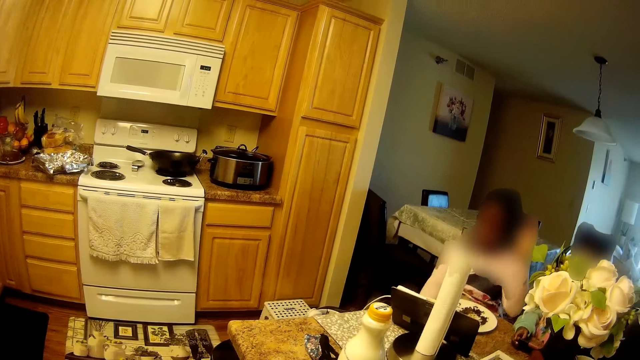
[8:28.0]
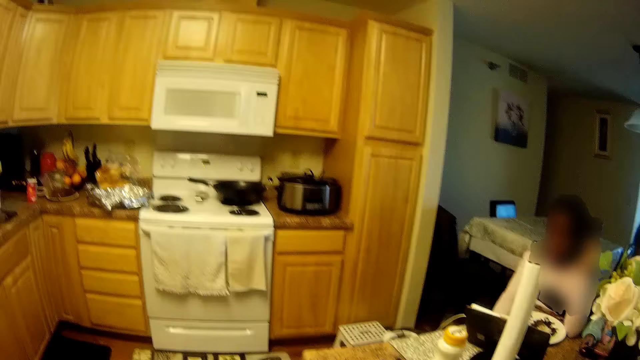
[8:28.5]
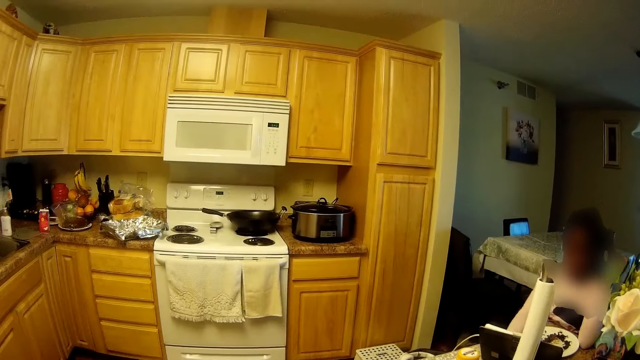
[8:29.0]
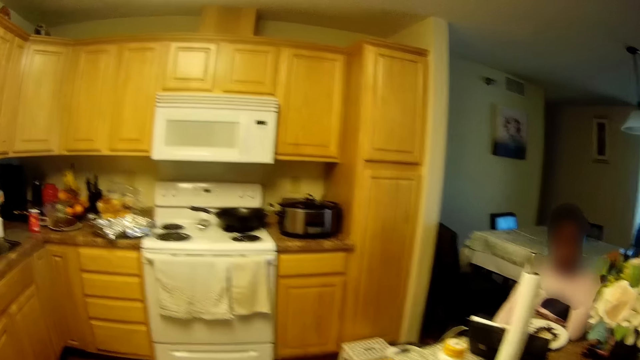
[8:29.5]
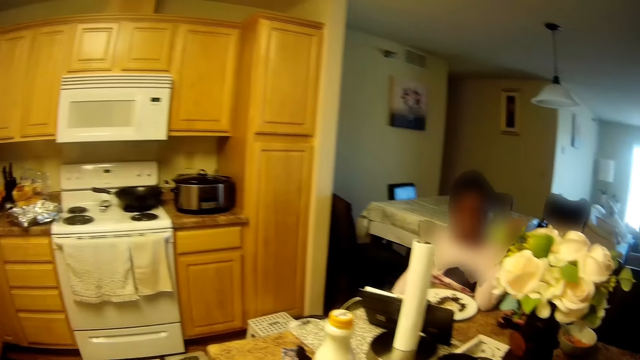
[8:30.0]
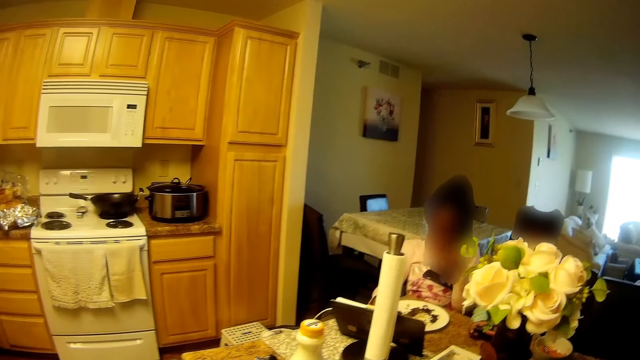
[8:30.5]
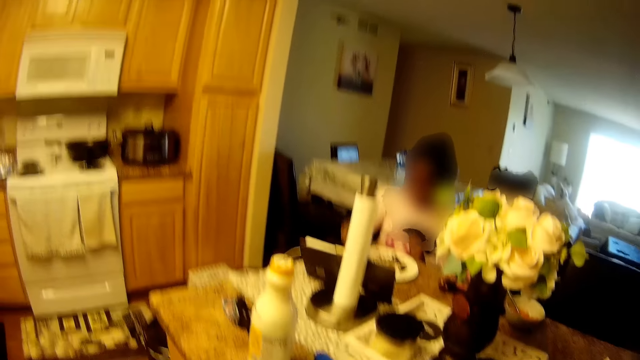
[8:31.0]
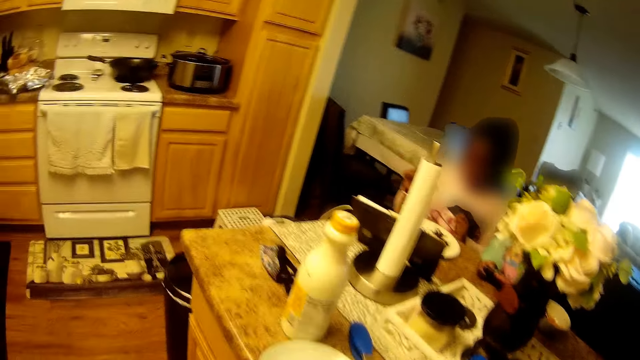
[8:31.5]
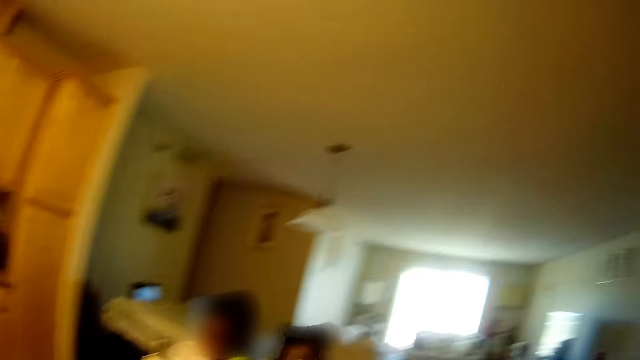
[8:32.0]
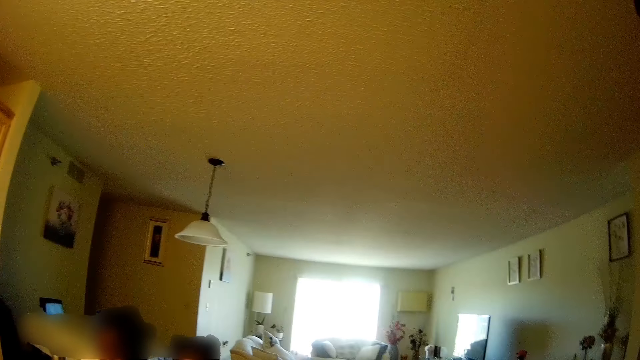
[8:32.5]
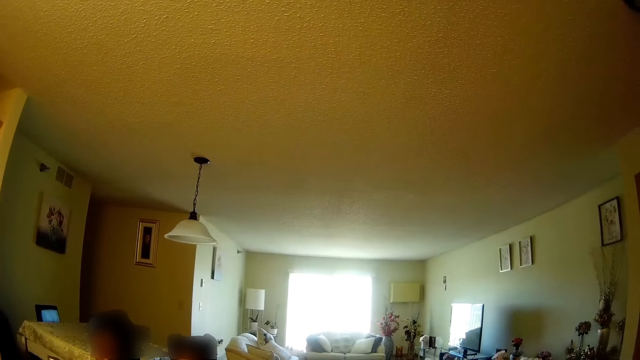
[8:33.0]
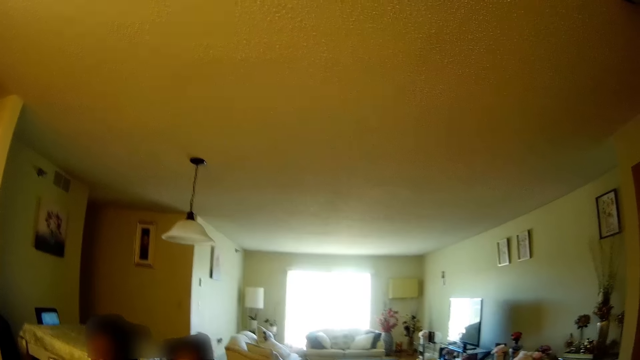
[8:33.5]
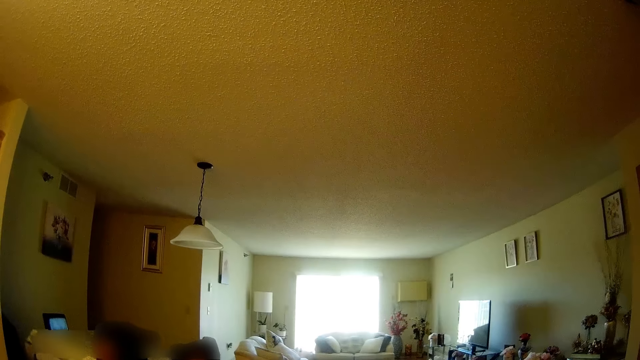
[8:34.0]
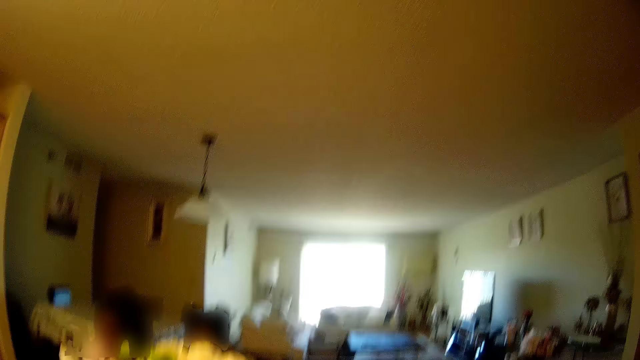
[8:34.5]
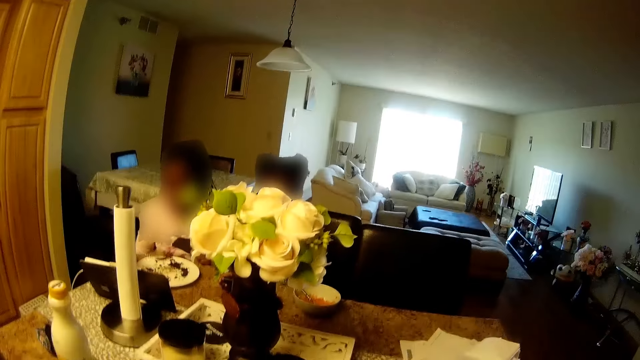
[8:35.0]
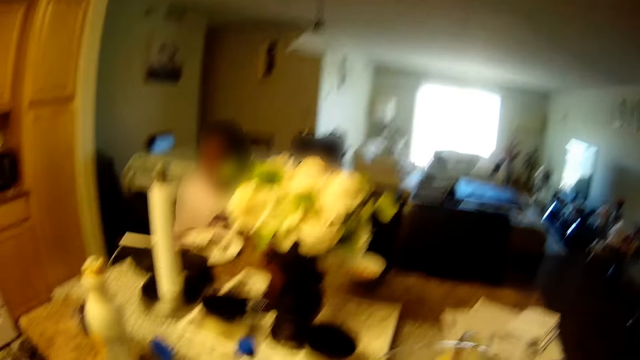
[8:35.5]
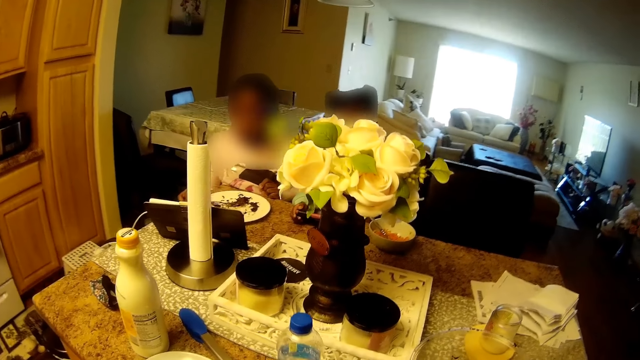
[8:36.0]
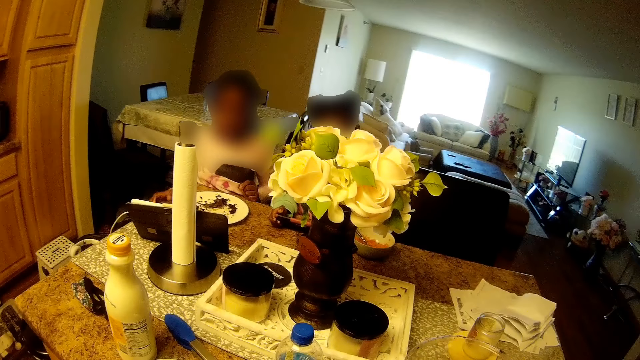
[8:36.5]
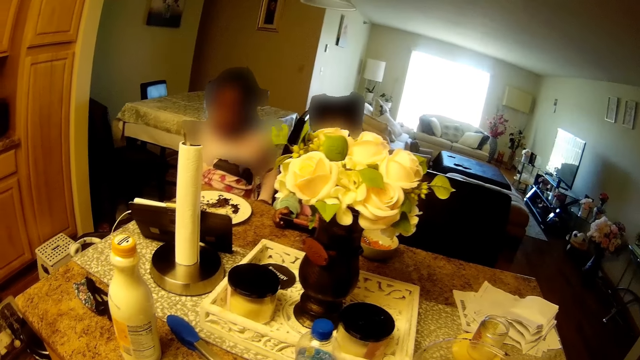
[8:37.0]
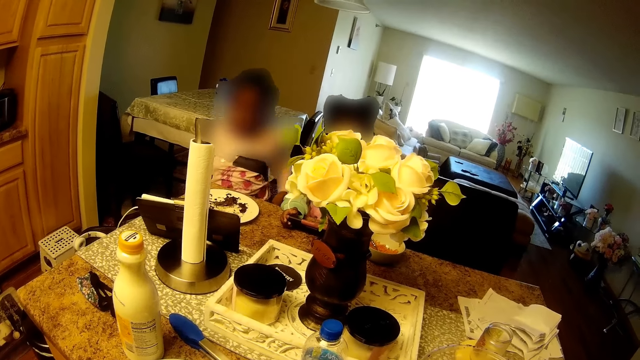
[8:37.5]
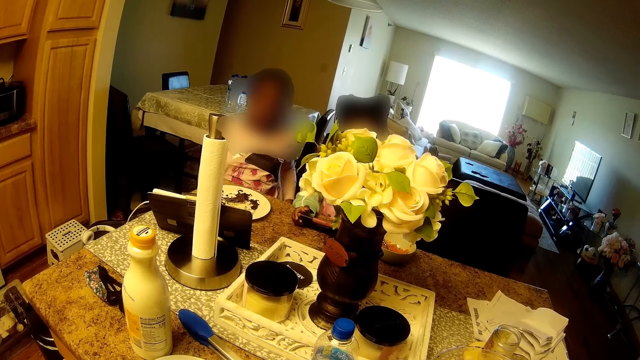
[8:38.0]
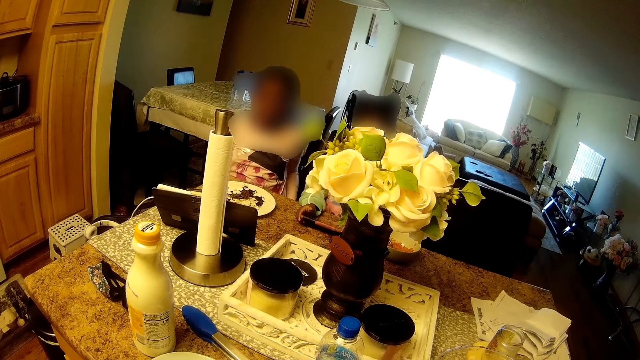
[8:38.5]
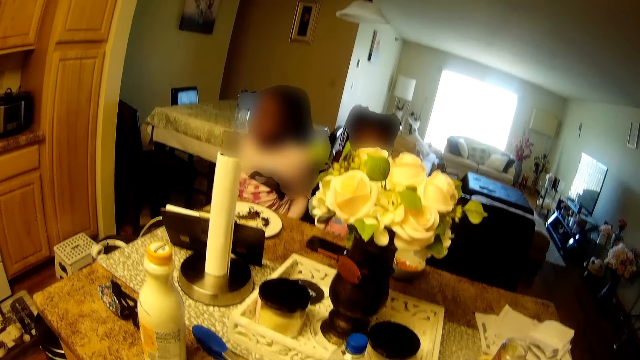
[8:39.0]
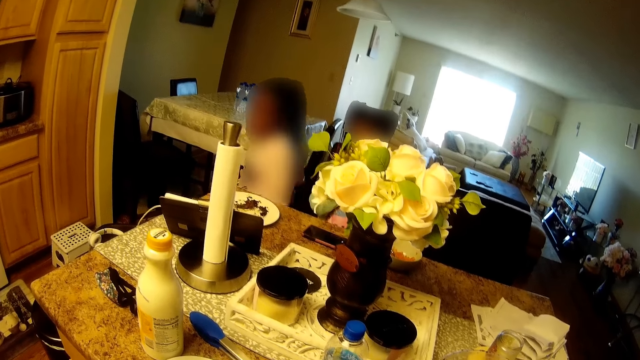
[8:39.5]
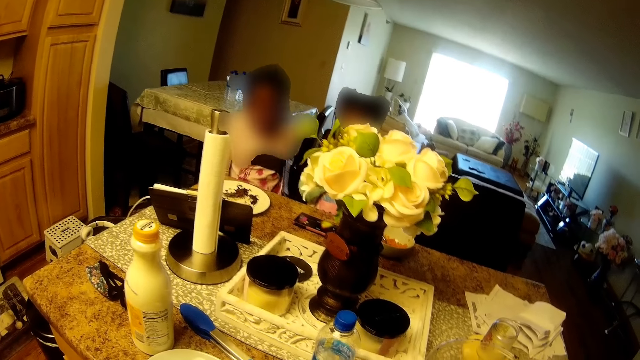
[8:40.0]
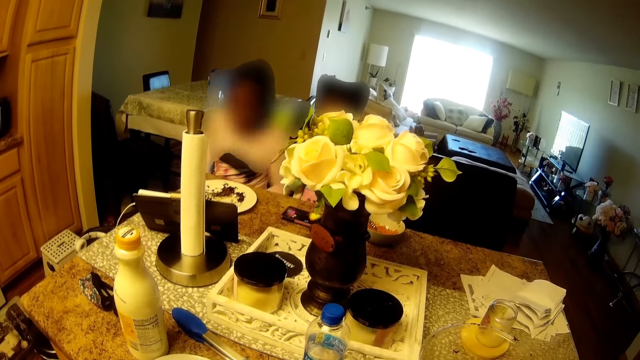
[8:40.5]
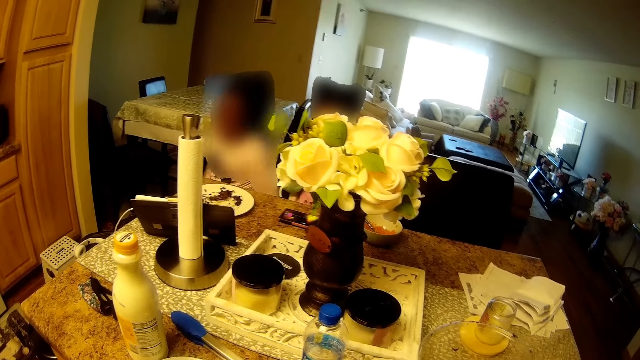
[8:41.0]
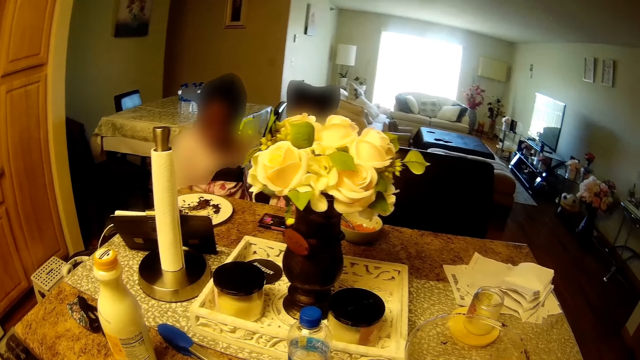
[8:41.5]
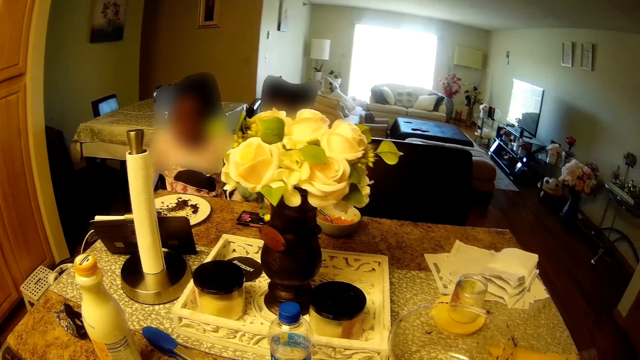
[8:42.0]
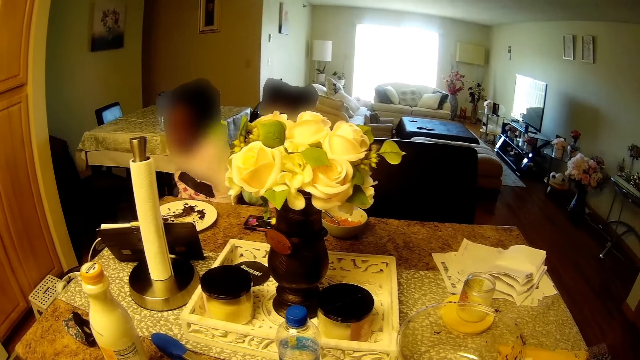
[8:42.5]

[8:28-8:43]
The camera wearer looks around the room. A child converses with another child.

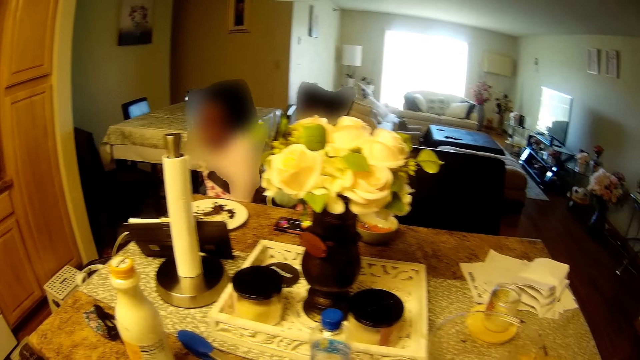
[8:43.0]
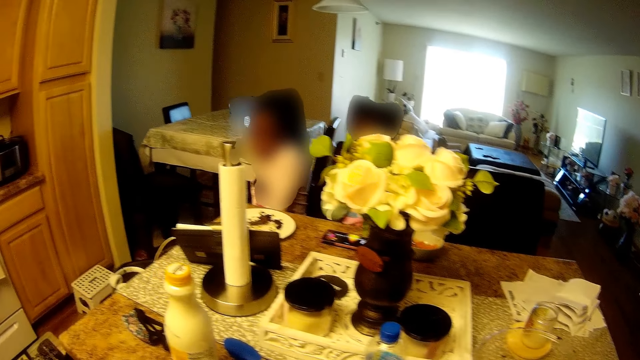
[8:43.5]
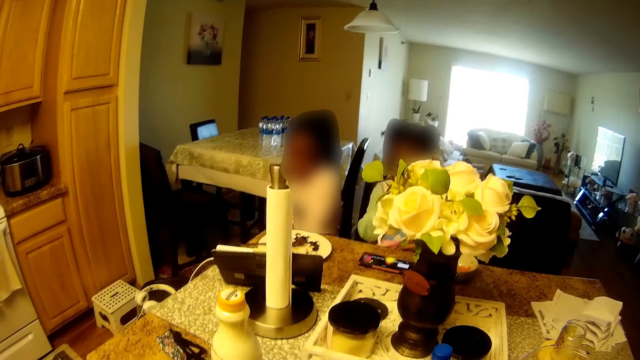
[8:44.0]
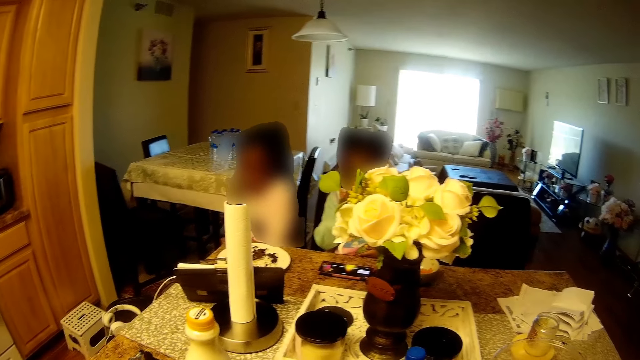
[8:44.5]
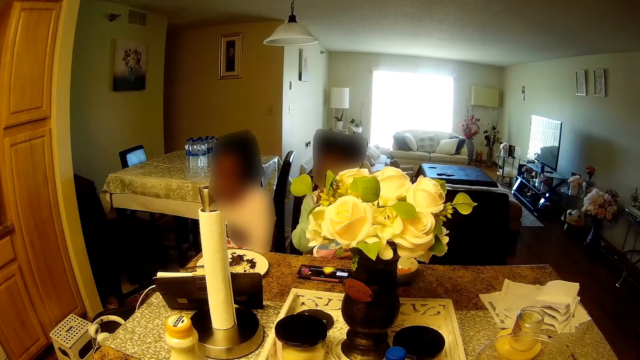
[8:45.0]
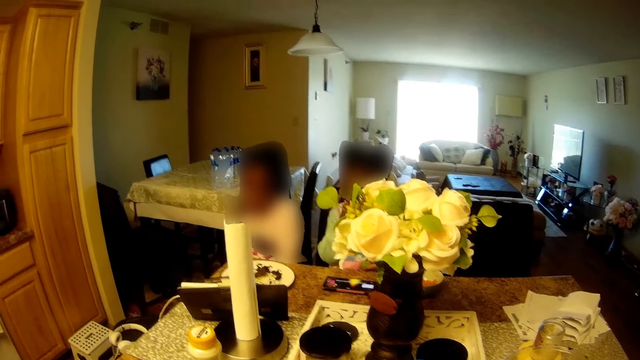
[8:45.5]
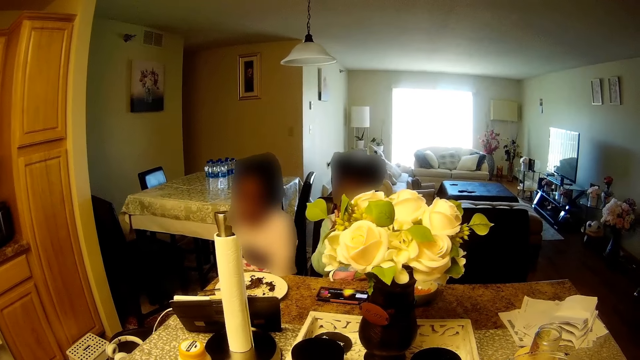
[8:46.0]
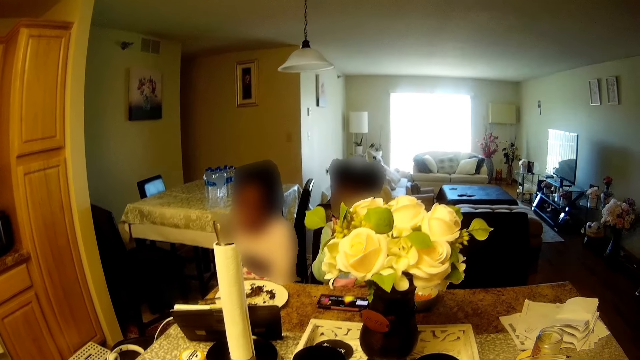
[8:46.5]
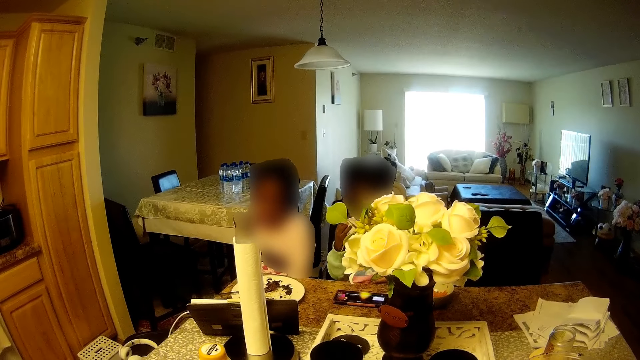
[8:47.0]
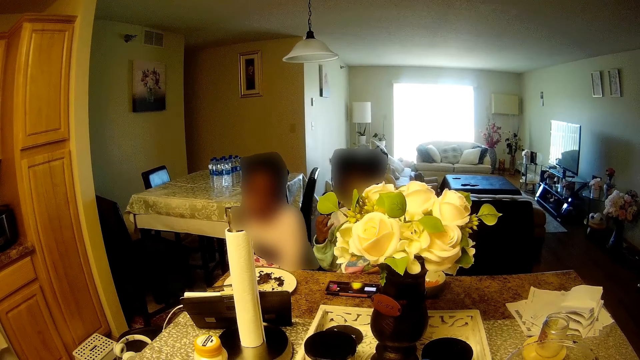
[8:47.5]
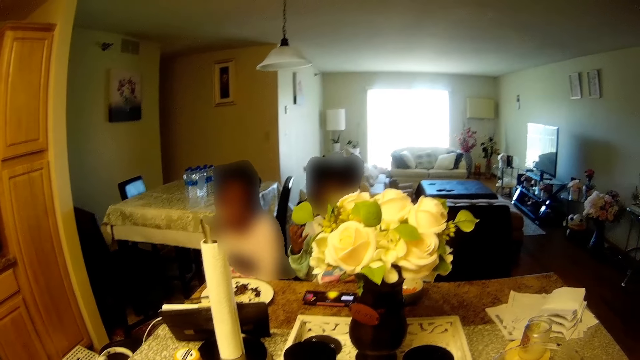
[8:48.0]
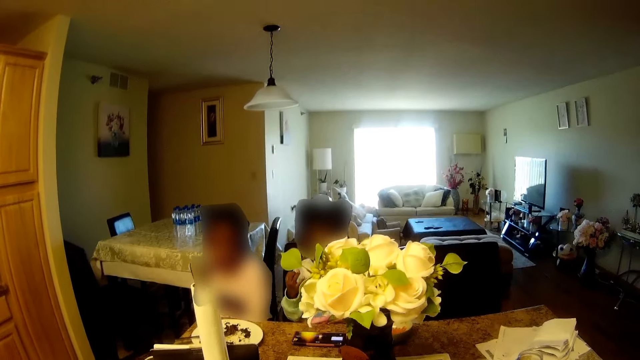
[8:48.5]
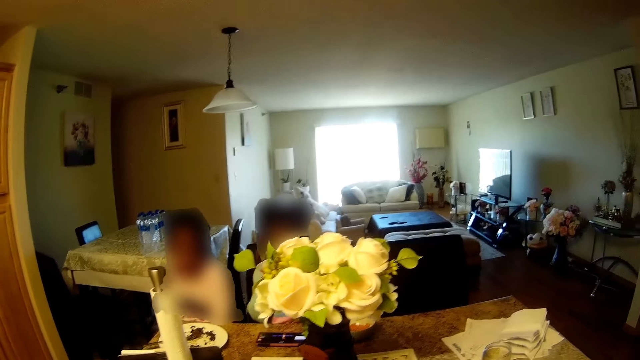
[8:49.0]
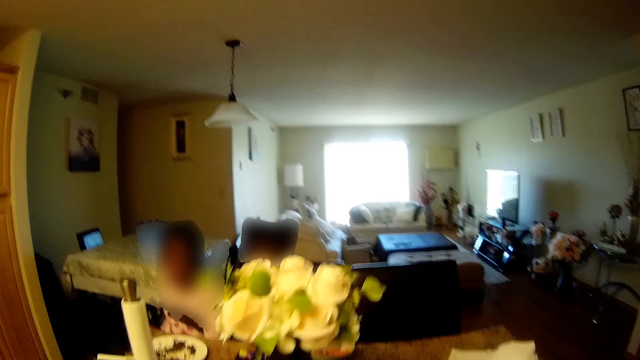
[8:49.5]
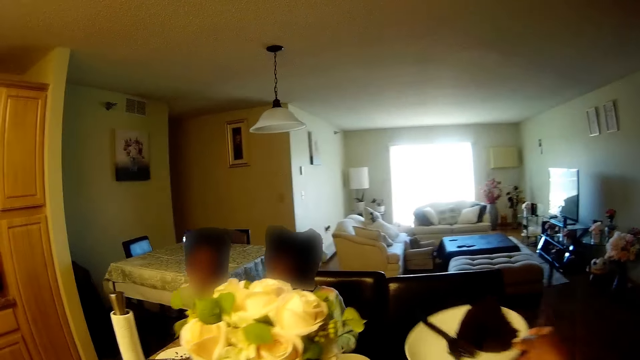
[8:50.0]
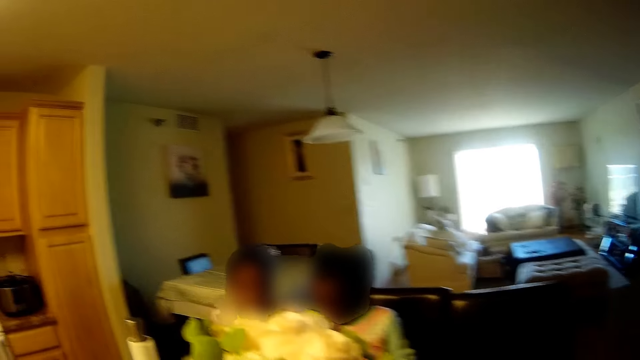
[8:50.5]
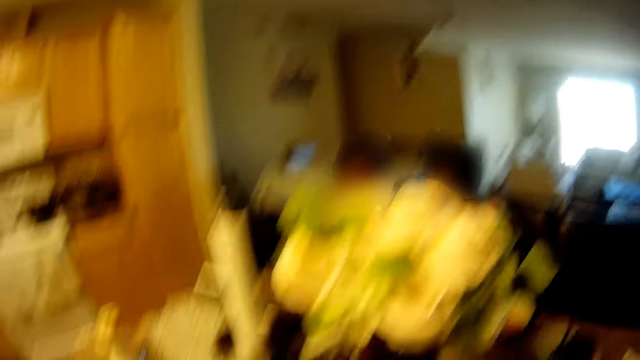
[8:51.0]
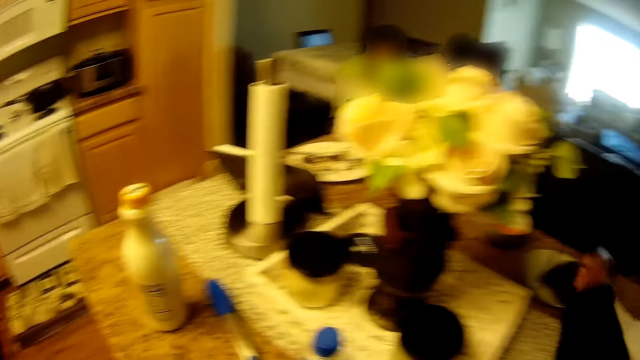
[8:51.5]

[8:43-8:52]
The camera wearer converses with a girl and another girl. She drops a plate of cake in her right hand on the table. She looks around the room.
